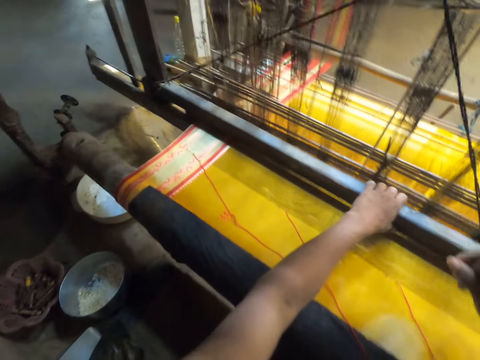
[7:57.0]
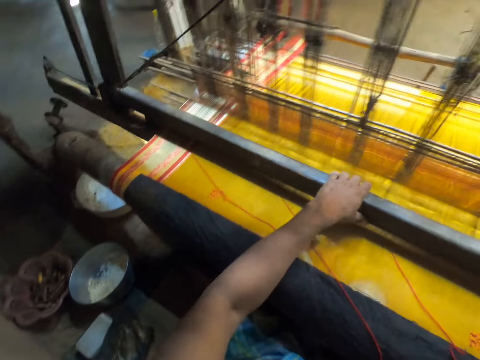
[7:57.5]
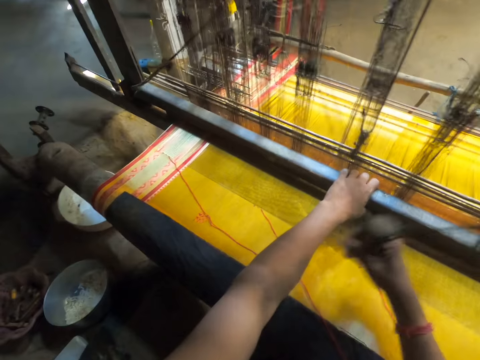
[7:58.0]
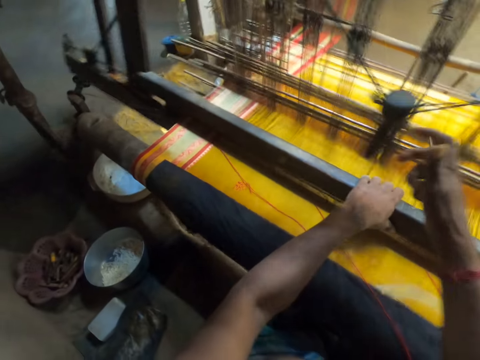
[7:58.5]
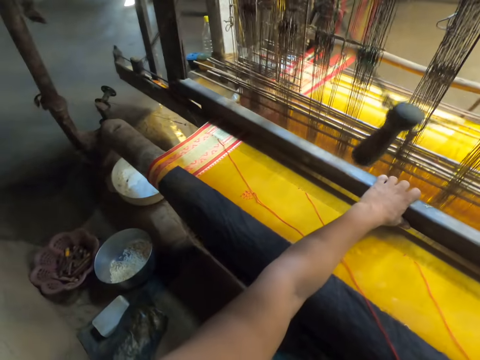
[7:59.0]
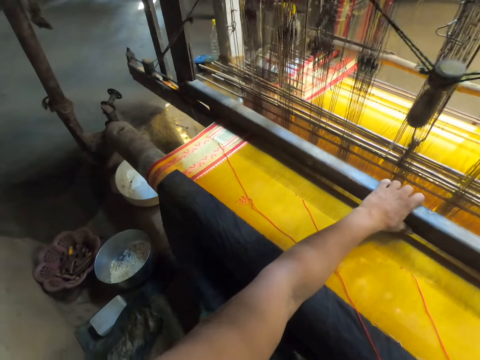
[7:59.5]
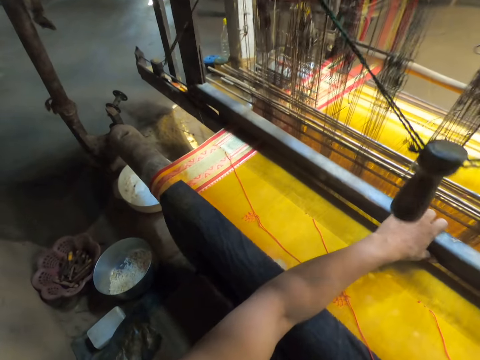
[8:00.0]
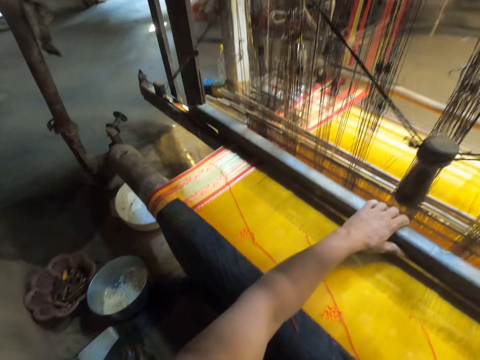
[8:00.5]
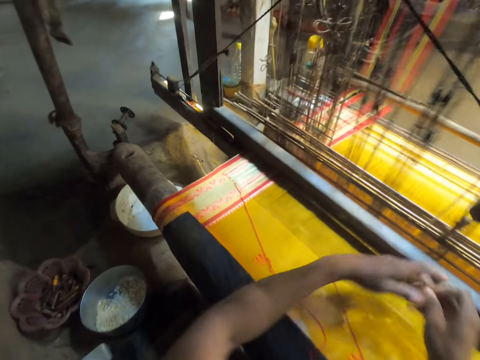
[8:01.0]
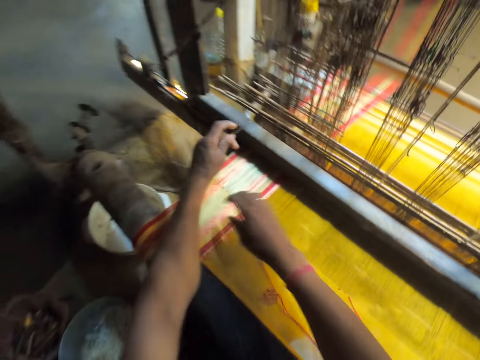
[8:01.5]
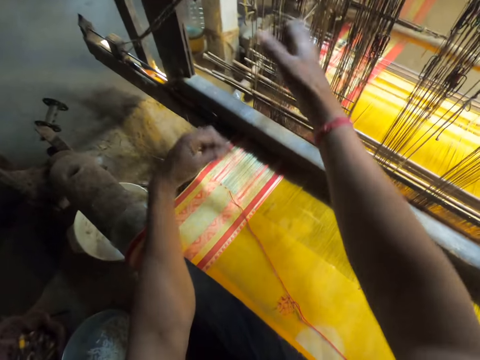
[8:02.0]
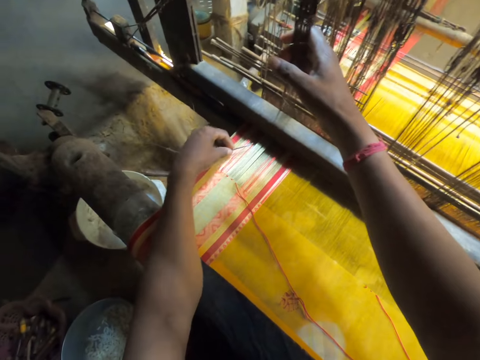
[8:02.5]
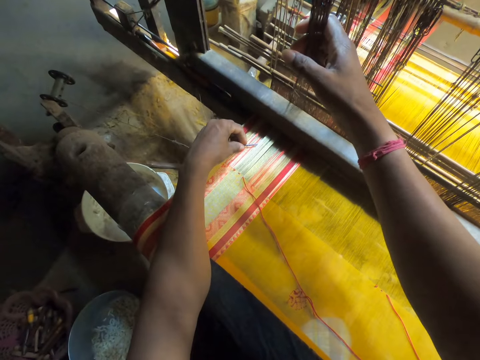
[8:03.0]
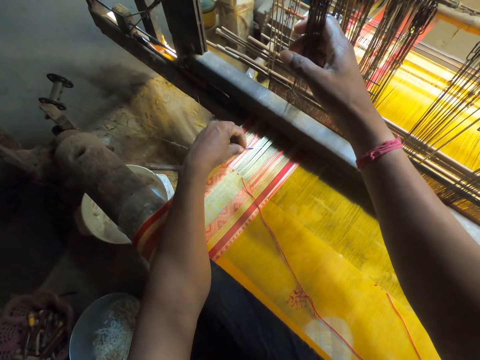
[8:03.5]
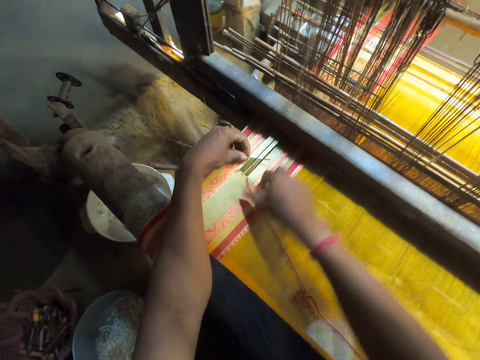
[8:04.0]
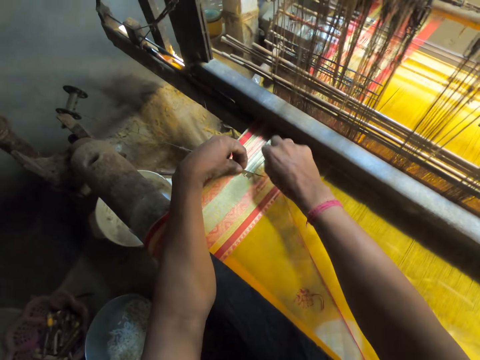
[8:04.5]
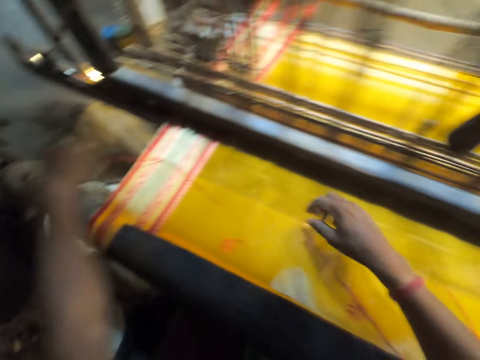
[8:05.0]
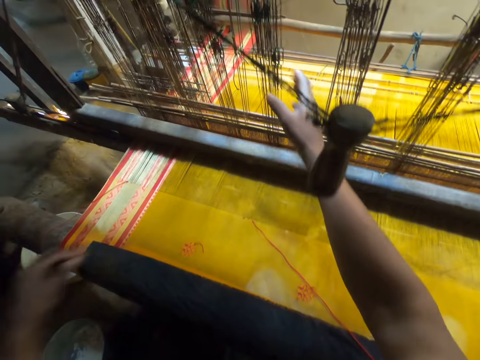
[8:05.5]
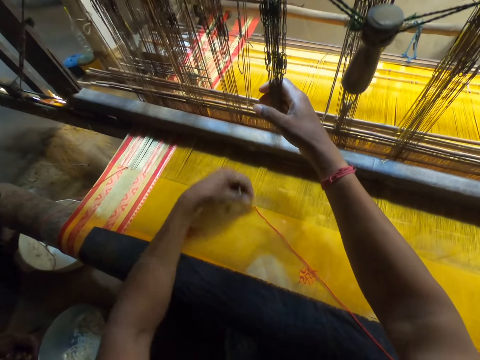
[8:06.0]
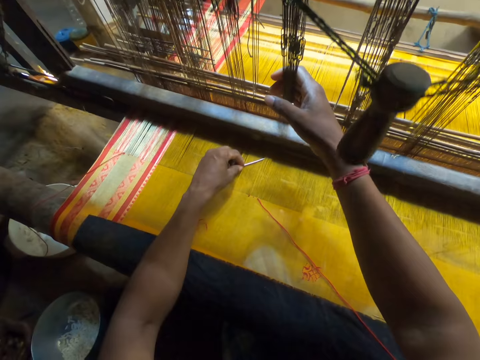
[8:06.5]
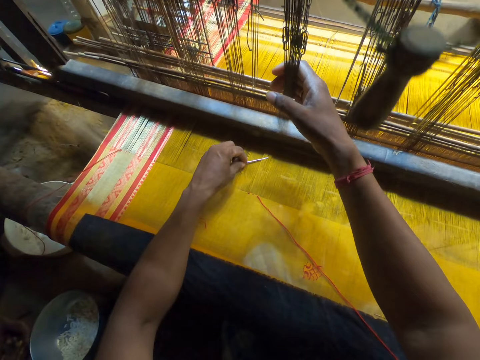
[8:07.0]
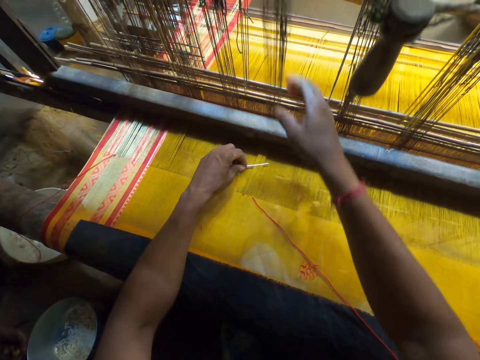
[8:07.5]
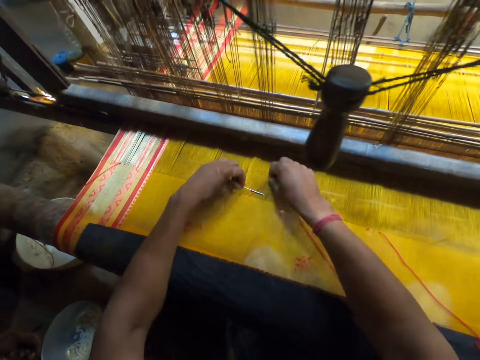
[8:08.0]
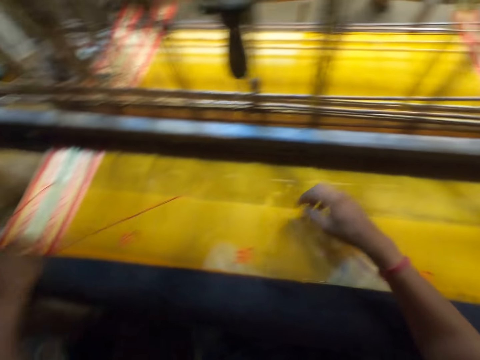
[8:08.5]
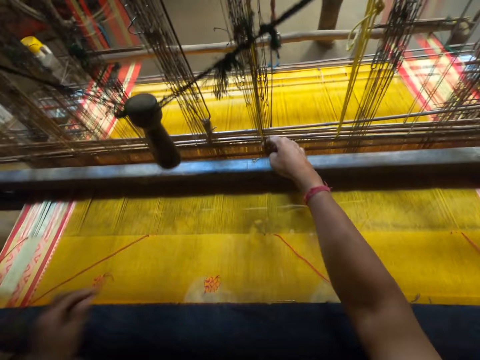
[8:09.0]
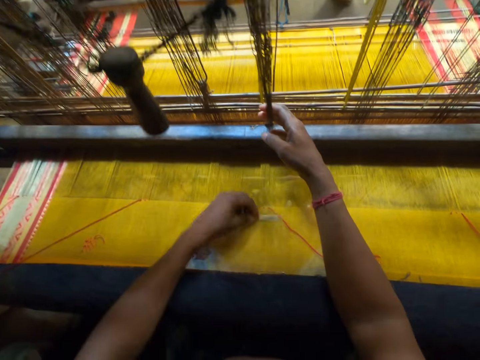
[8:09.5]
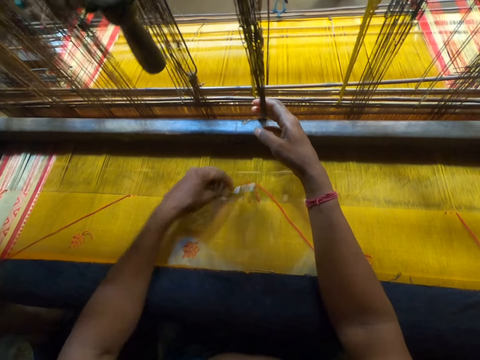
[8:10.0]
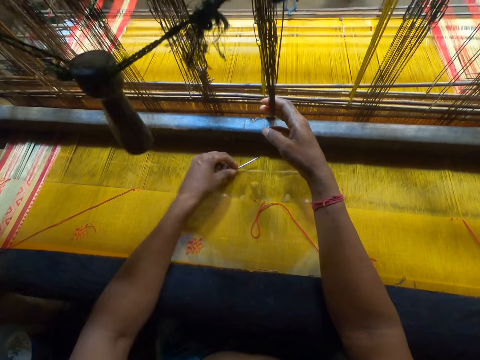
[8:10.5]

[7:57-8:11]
The camera wearer sews. He passes the pin from his right hand to his left hand. He taps the fabric on the handloom with his right hand. He holds the handloom heddles with his right hand. He hits the fabric on the handloom with the pin in his left hand. He moves the pin in the fabric on the handloom with his left hand. He picks the thread from the fabric on the handloom with his right hand. He places the thread on the fabric on the pin in his left hand with his right hand. He pulls the thread on the fabric on the handloom with the pin in his left hand. He taps the fabric on the handloom with his right hand. He holds the handloom heddles with his right hand. He hits the fabric on the handloom with the pin in his left hand. He moves the pin in the fabric on the handloom with his left hand. He picks the thread from the fabric on the handloom with his right hand. He places the thread on the fabric on the pin in his left hand with his right hand. He pulls the thread on the fabric on the handloom with the pin in his left hand. He taps the fabric on the handloom with his right hand. He holds the handloom heddles with his right hand. He hits the fabric on the handloom with the pin in his left hand. He moves the thread on the fabric on the handloom with the pin in his left hand.

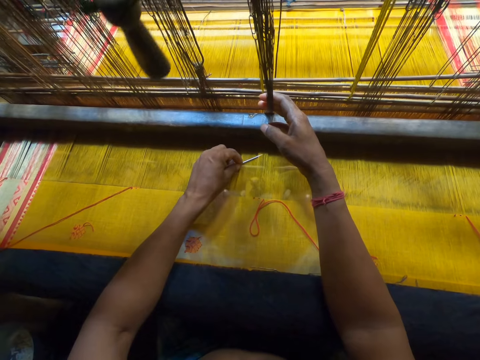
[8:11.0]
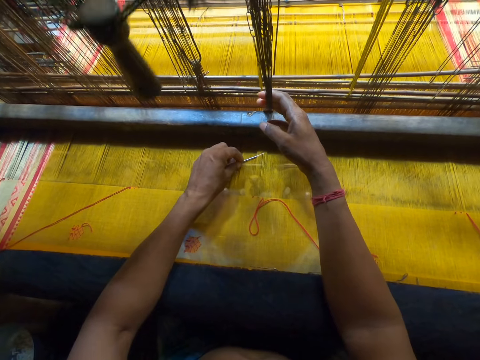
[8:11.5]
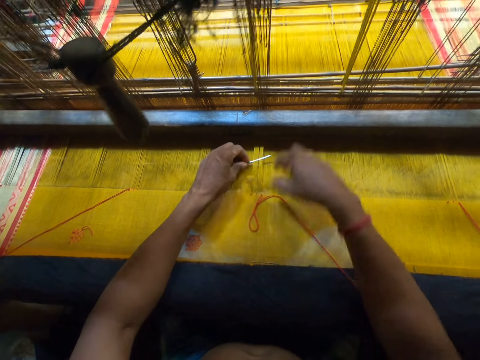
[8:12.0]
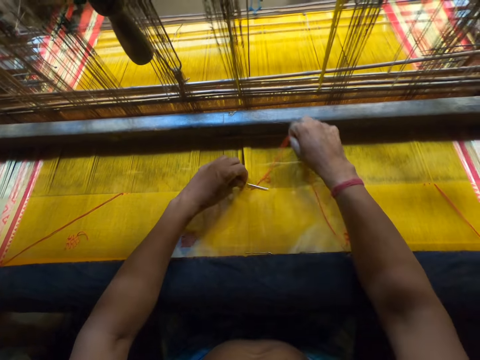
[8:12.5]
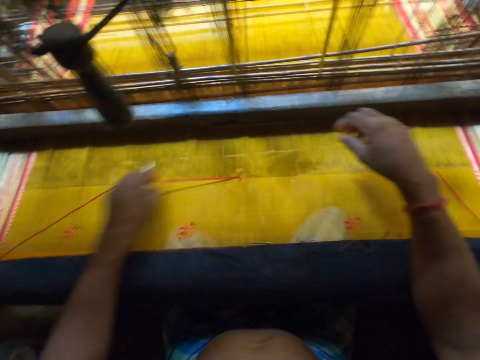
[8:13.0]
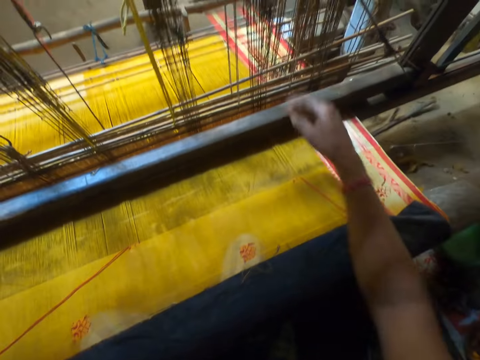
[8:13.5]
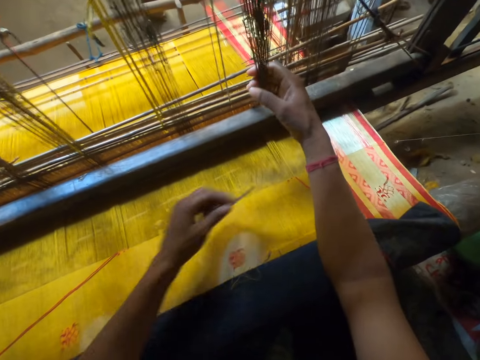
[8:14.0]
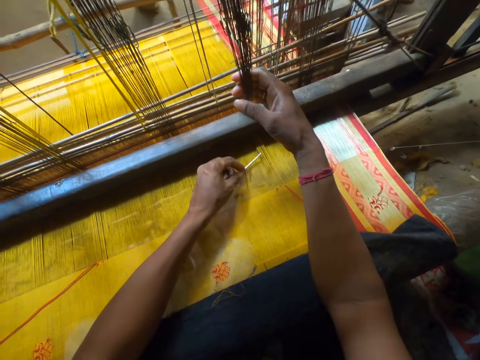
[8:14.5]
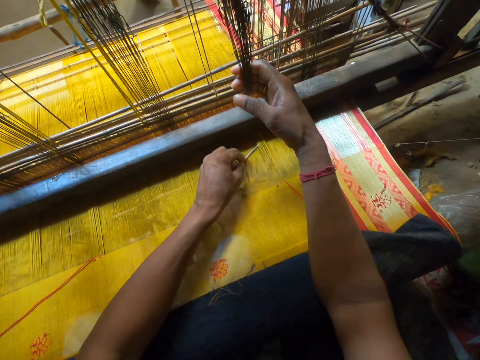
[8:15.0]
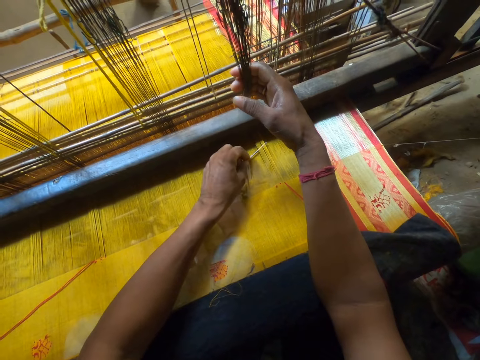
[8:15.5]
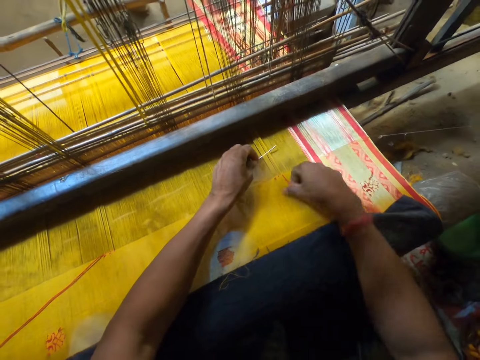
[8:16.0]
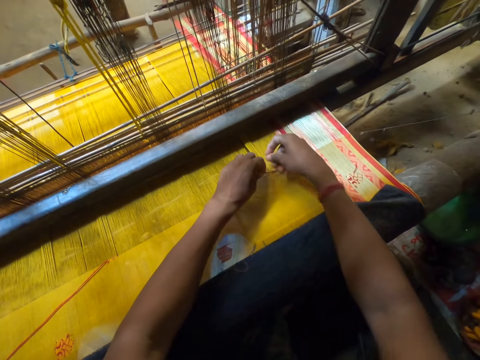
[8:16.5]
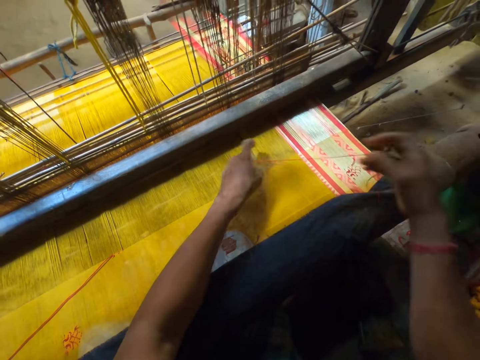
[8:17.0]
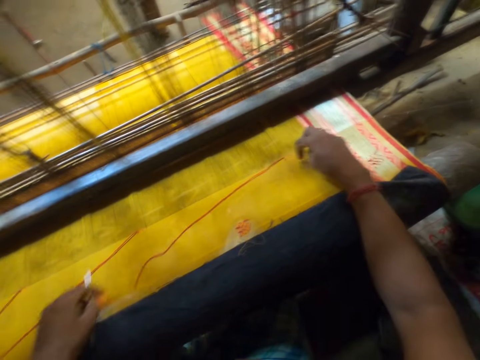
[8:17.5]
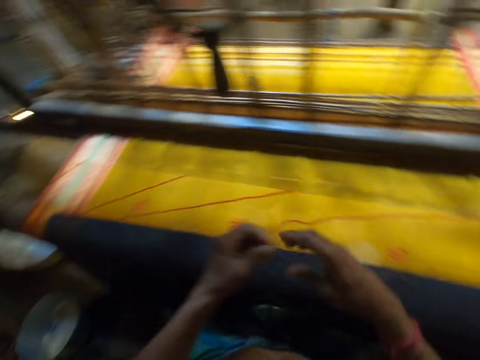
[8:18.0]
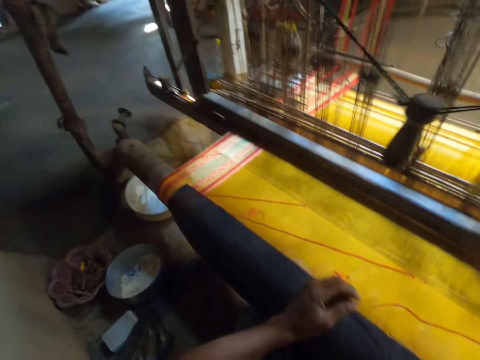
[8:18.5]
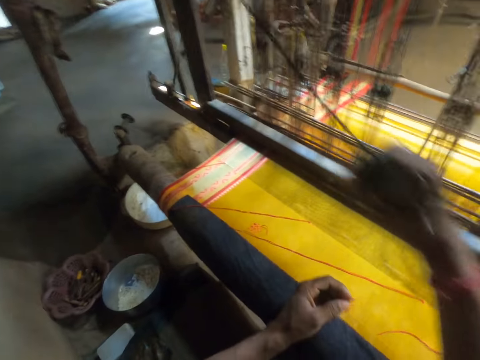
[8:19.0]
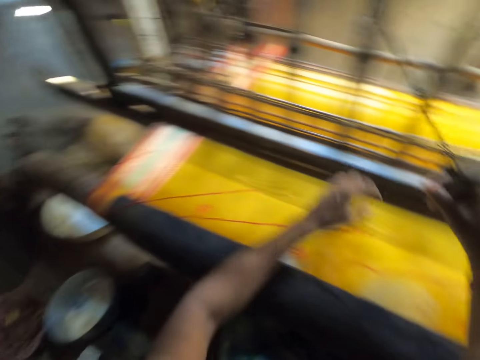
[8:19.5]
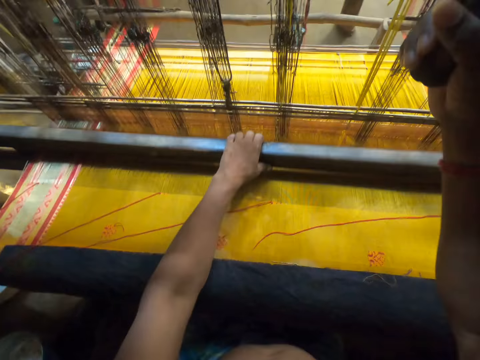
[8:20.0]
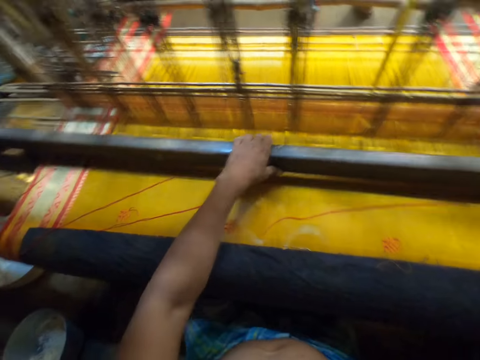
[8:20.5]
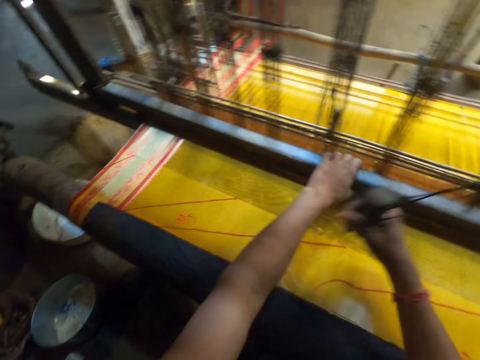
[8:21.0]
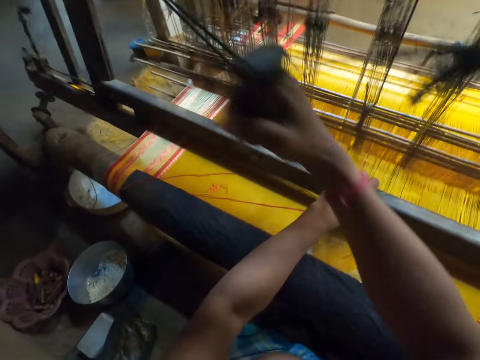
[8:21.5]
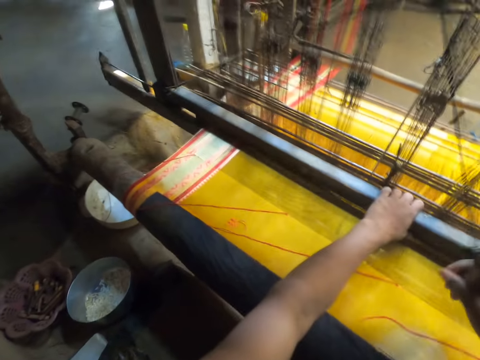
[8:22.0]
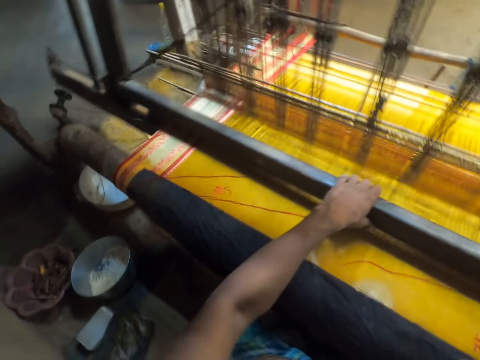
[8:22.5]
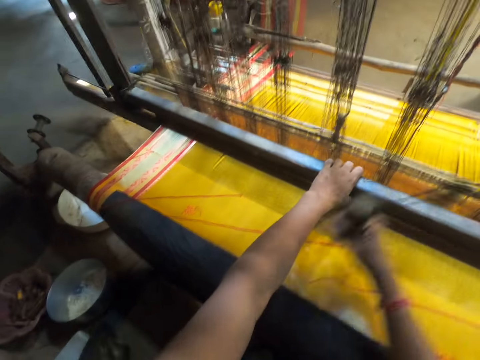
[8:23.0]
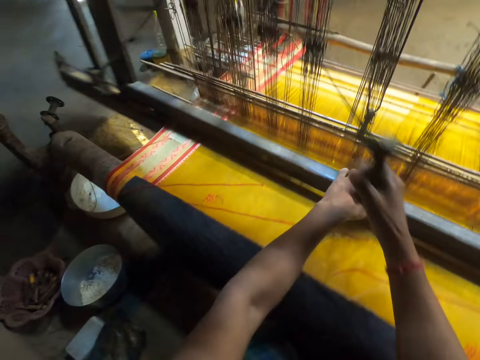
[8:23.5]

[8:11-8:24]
The camera wearer moves the pin in the fabric on the handloom with his left hand. He picks the thread from the fabric on the handloom with his right hand. He places the thread on the fabric on the pin in his left hand with his right hand. He pulls the thread on the fabric on the handloom with the pin in his left hand. He taps the fabric on the handloom with his right hand. He holds the handloom heddles with his right hand. He hits the fabric on the handloom with the pin in his left hand. He moves the pin in the fabric on the handloom with his left hand. He picks the thread from the fabric on the handloom with his right hand. He places the thread on the fabric on the pin in his left hand with his right hand. He pulls the thread on the fabric on the handloom with the pin in his left hand. He passes the pin from his left hand to his right hand. He pulls the handloom pullcord with his right hand. He starts to sew. He weaves the fabric on the handloom with his hands.
